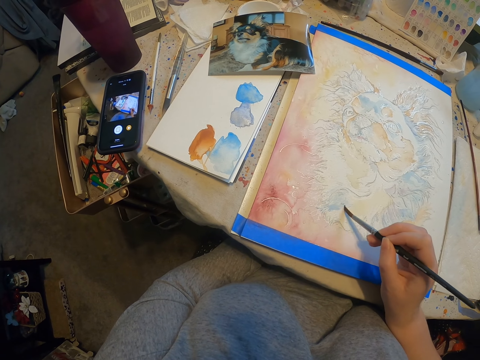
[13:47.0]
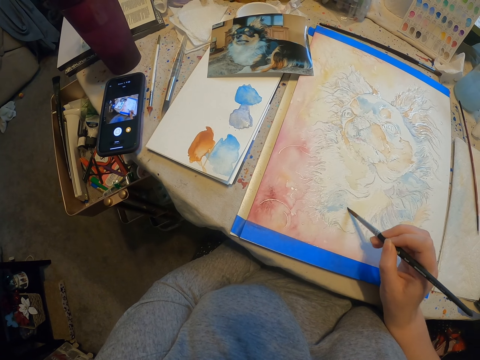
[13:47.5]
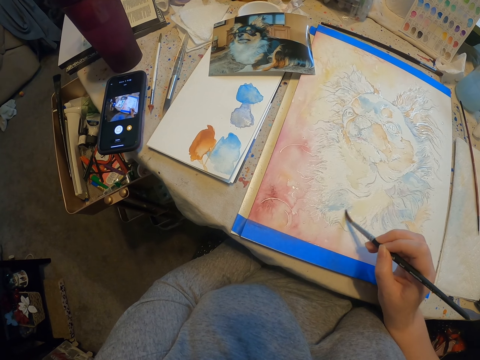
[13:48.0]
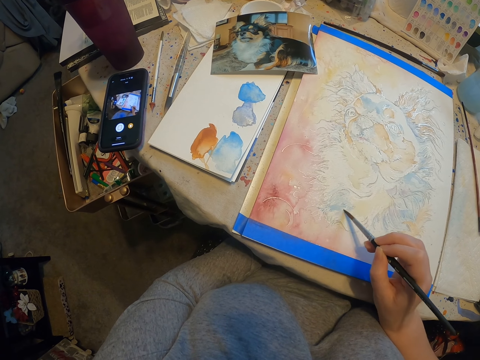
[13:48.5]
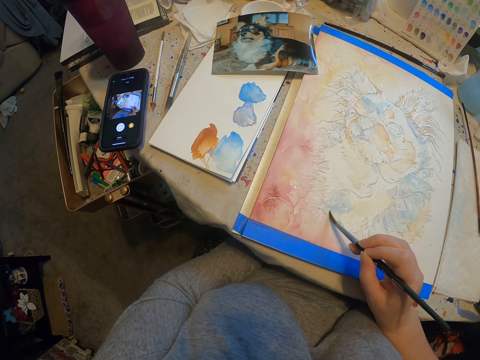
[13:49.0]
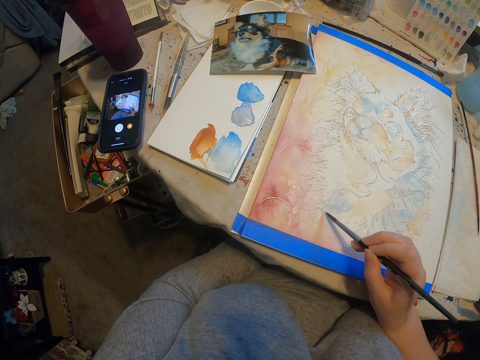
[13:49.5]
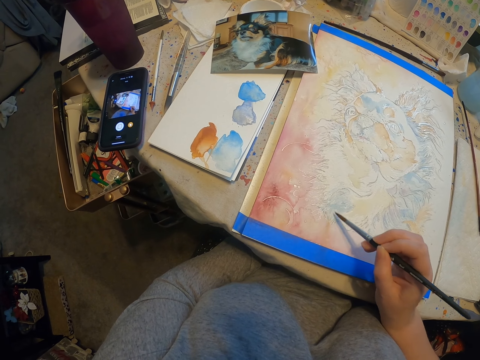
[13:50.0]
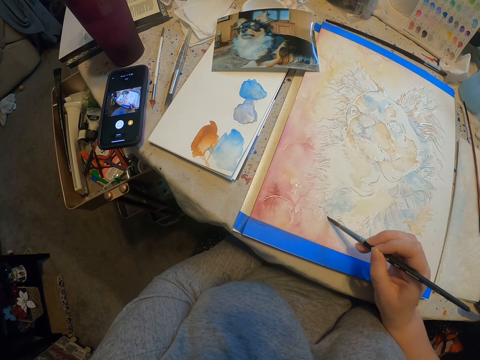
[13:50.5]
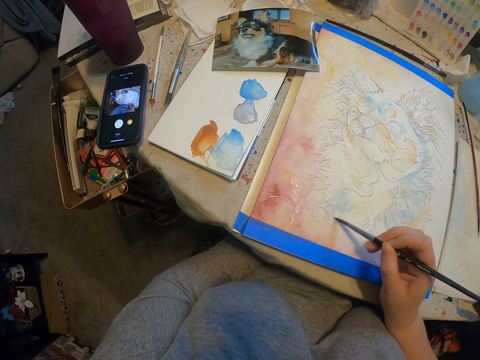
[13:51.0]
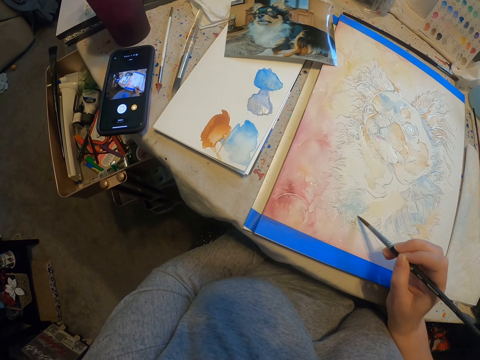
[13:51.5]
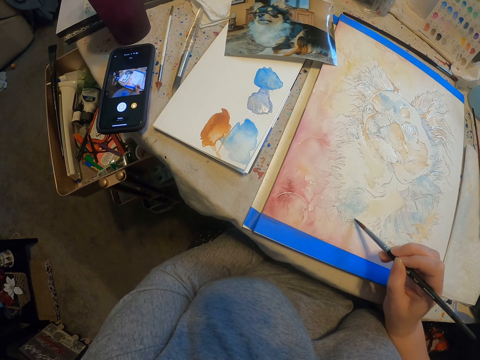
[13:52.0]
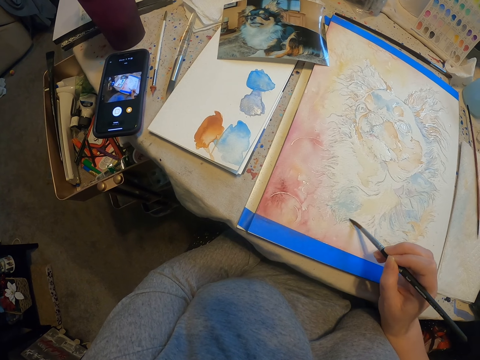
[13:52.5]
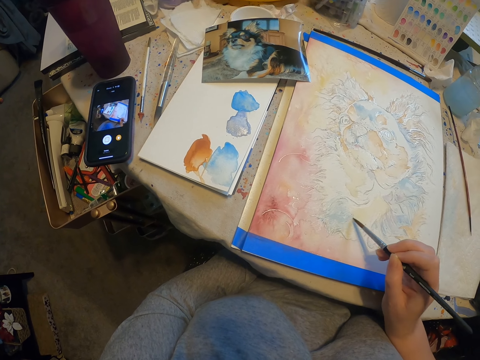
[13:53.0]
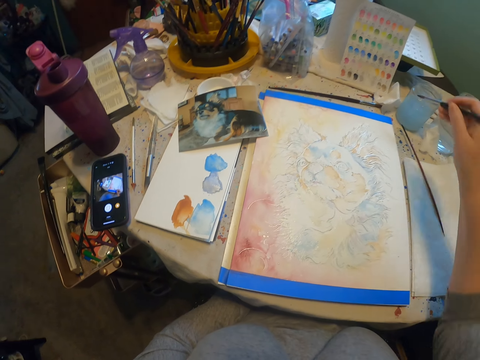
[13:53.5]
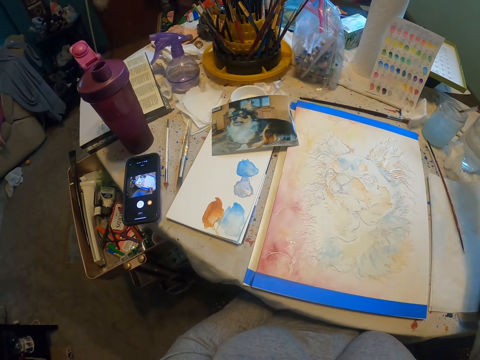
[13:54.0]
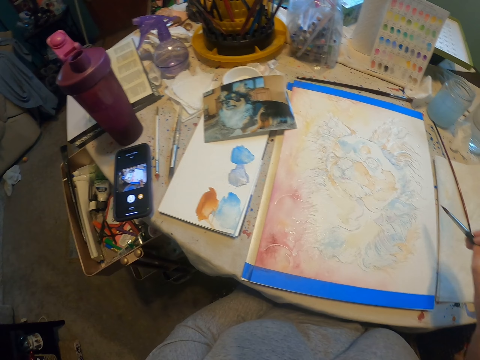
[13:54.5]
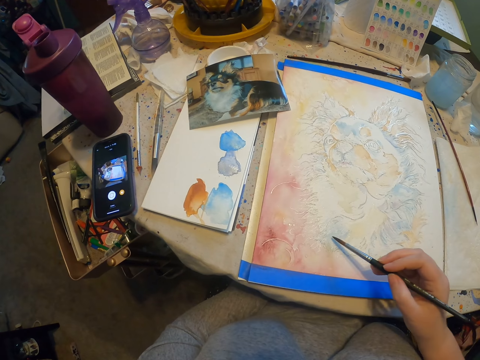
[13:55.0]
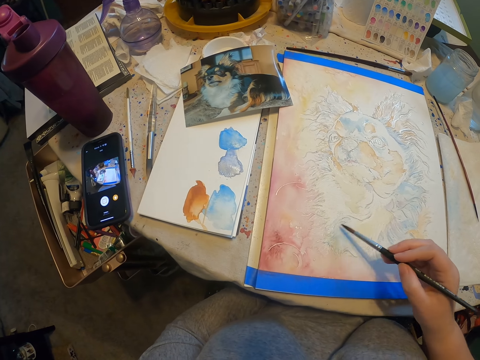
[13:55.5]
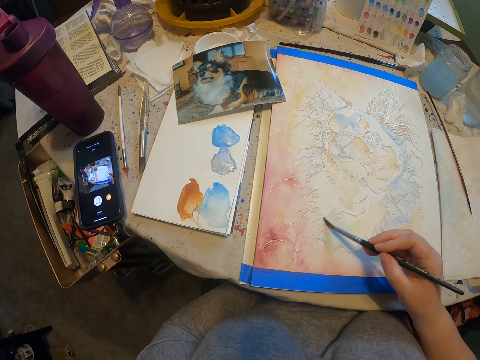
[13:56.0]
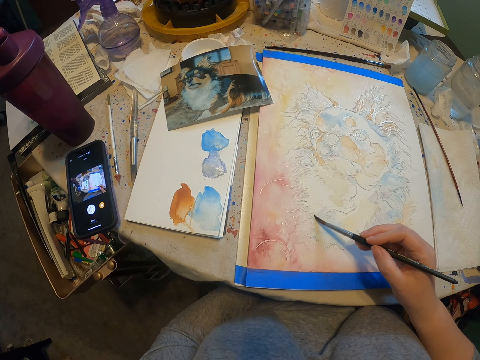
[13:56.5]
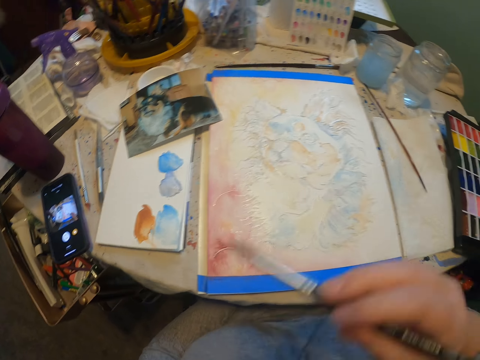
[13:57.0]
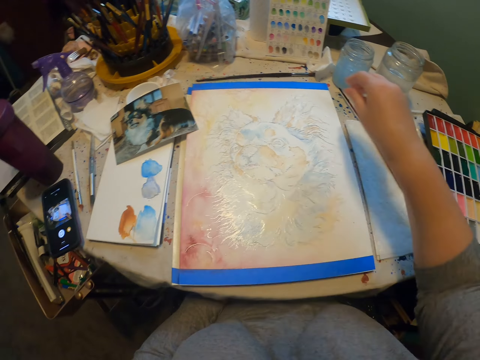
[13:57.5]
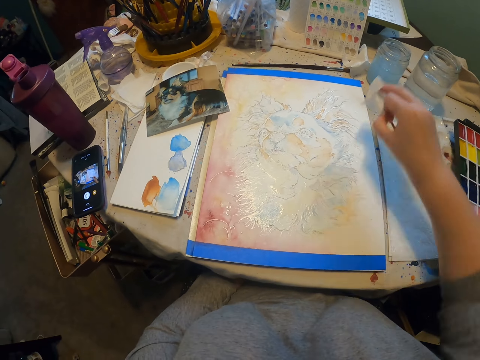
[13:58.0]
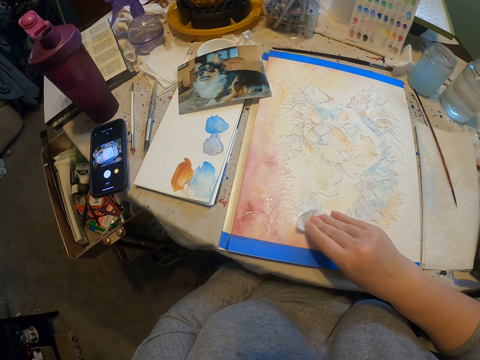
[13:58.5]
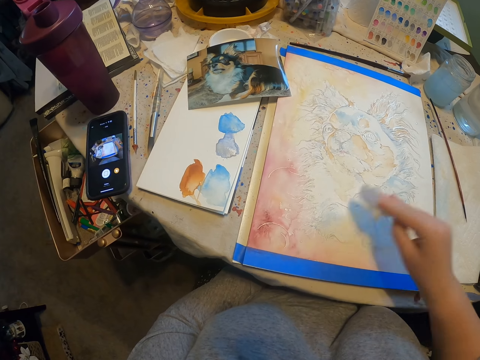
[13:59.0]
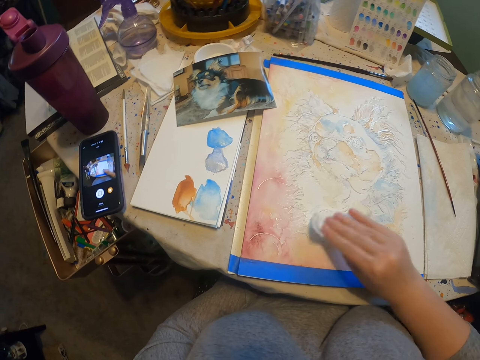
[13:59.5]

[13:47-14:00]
The camera wearer rinses a paint brush. They dip the painting brush in the liquid. They paint the picture using the painting brush. They pick up a cotton.

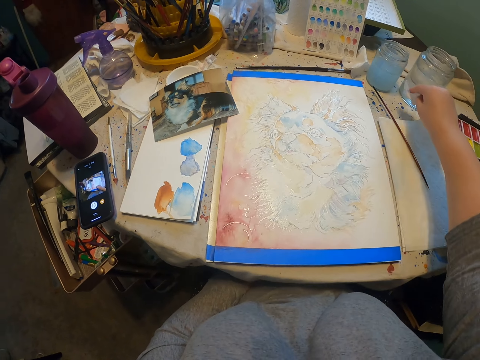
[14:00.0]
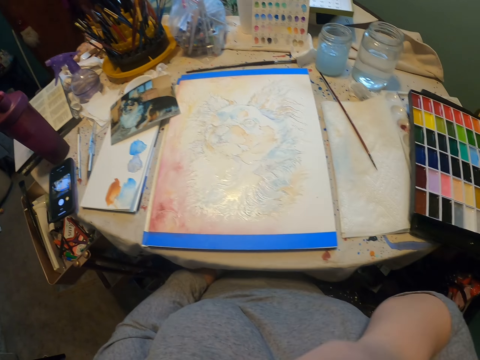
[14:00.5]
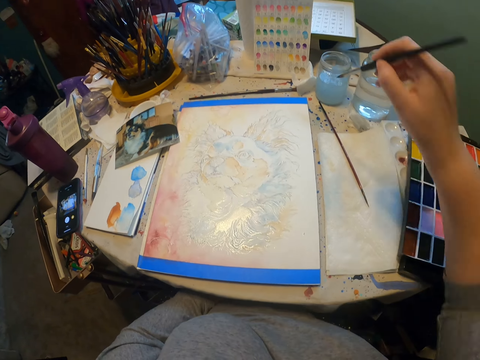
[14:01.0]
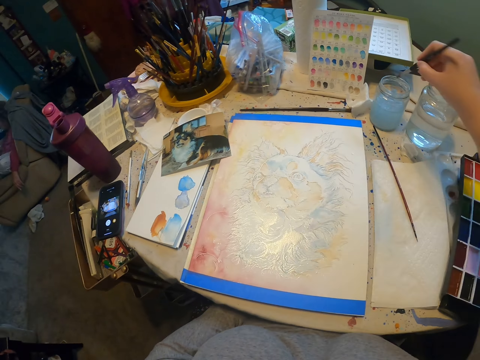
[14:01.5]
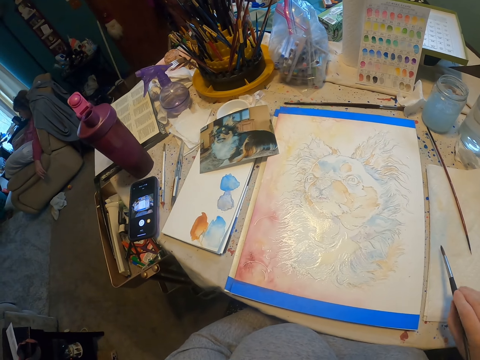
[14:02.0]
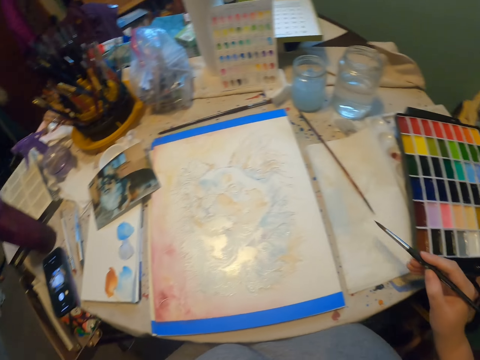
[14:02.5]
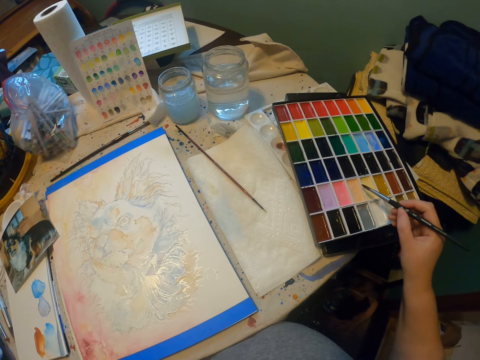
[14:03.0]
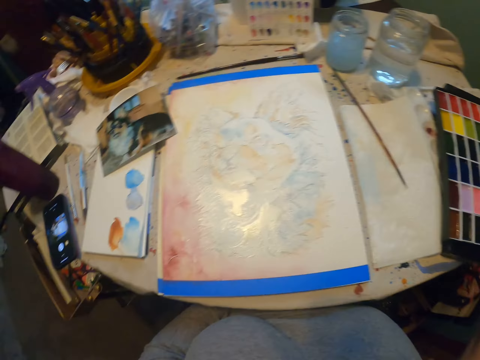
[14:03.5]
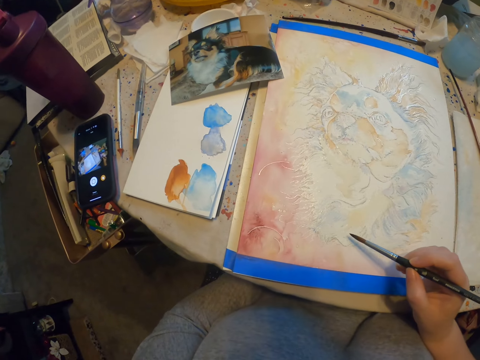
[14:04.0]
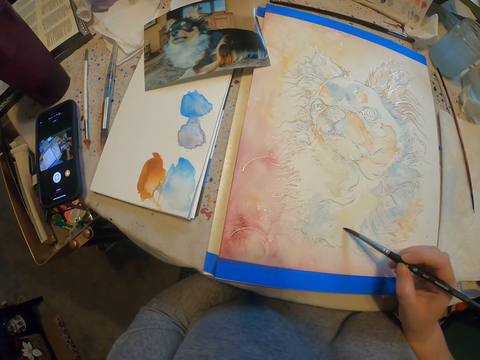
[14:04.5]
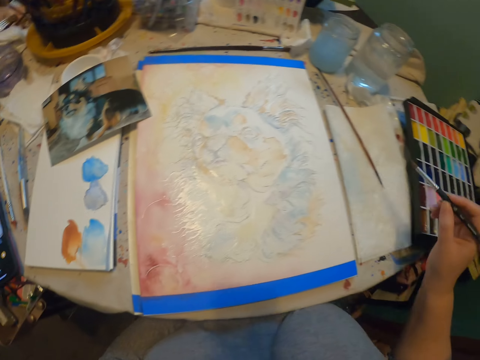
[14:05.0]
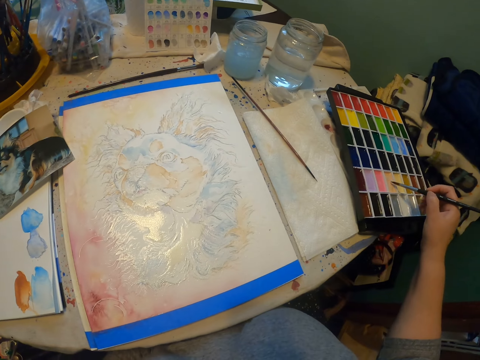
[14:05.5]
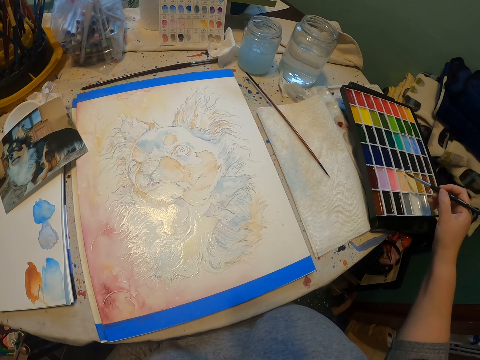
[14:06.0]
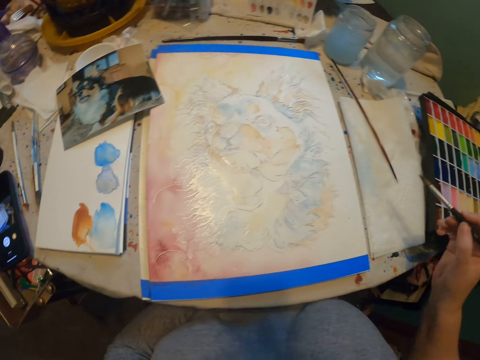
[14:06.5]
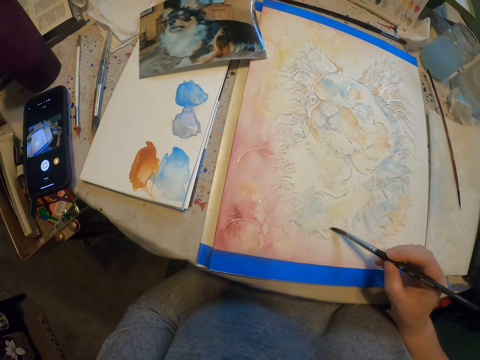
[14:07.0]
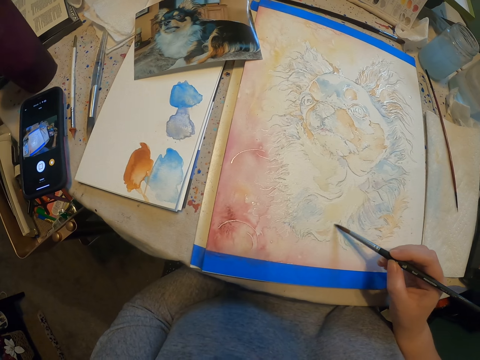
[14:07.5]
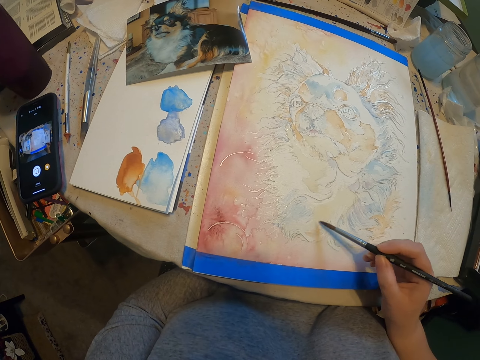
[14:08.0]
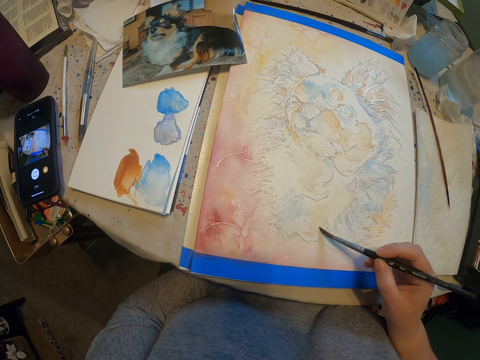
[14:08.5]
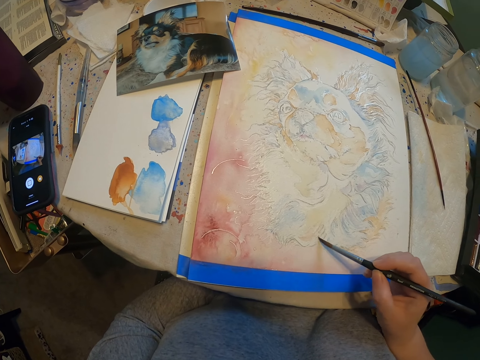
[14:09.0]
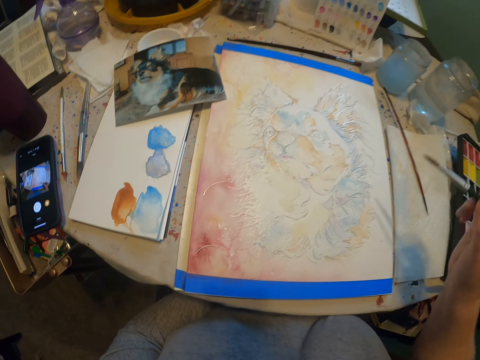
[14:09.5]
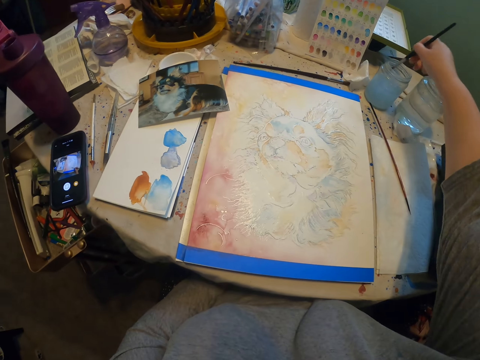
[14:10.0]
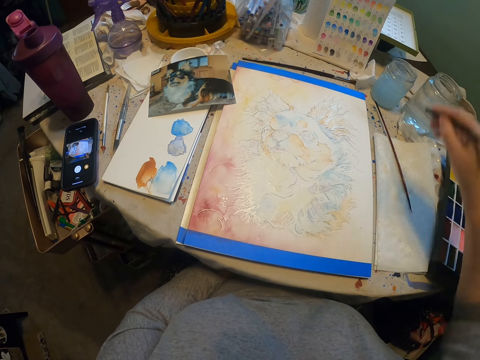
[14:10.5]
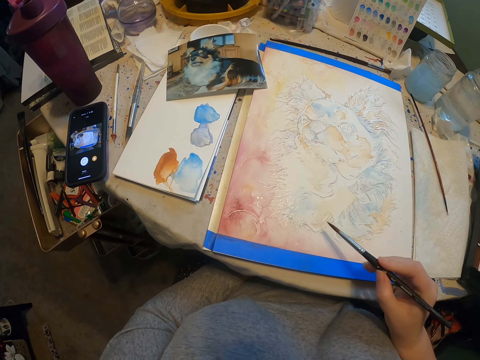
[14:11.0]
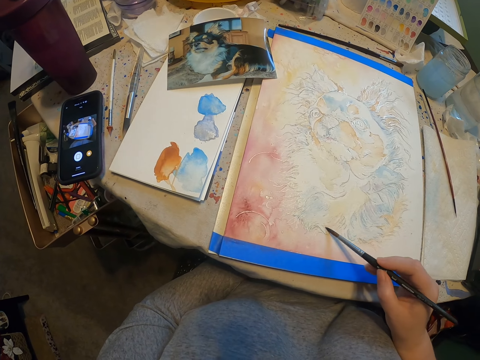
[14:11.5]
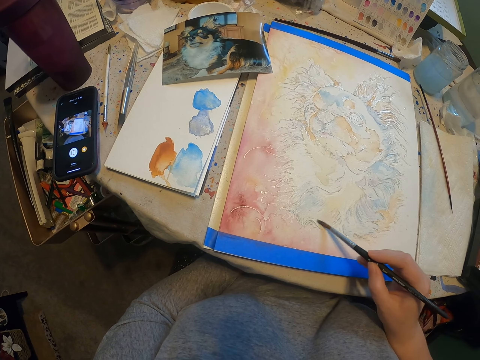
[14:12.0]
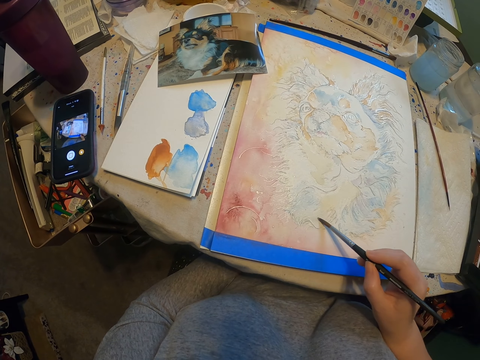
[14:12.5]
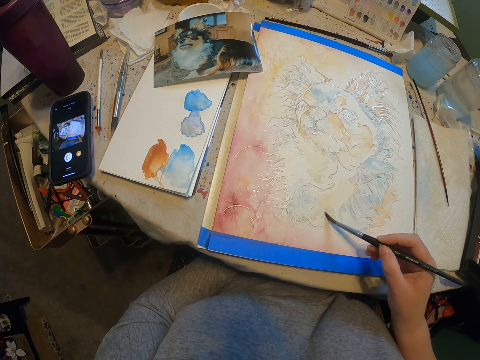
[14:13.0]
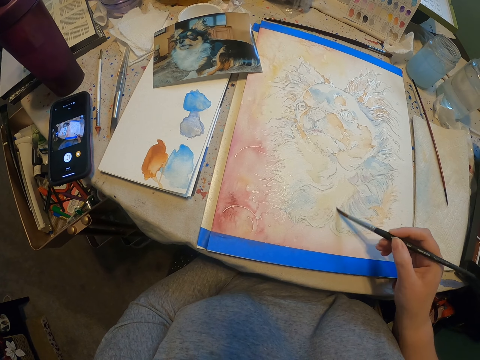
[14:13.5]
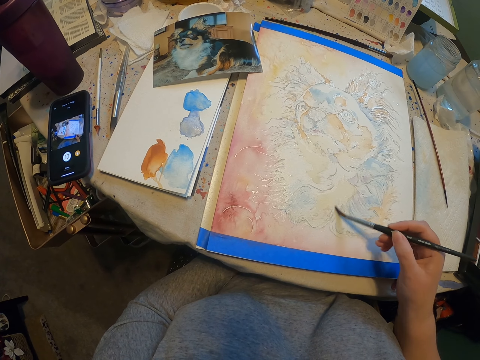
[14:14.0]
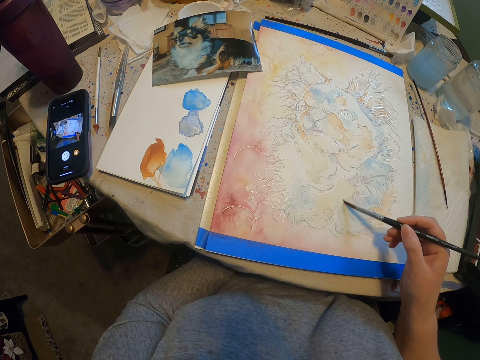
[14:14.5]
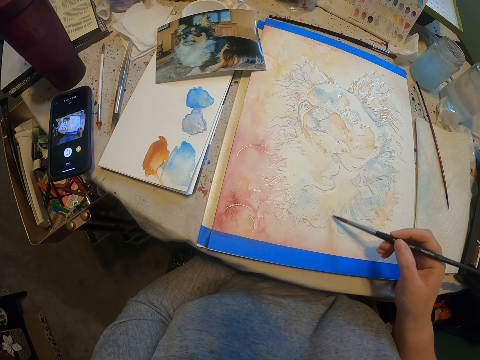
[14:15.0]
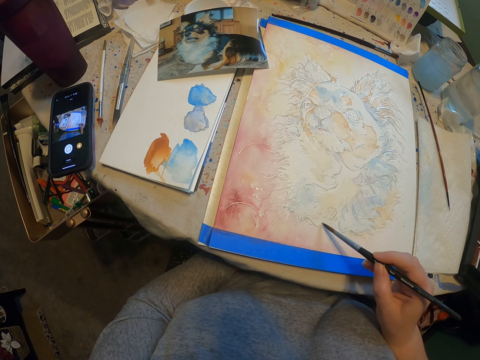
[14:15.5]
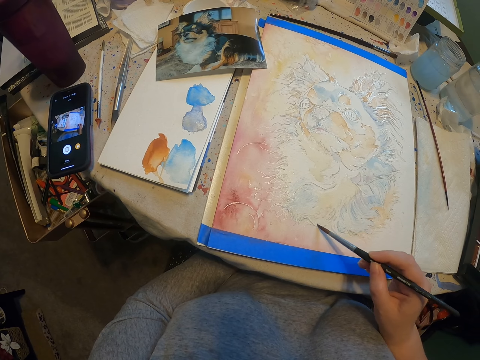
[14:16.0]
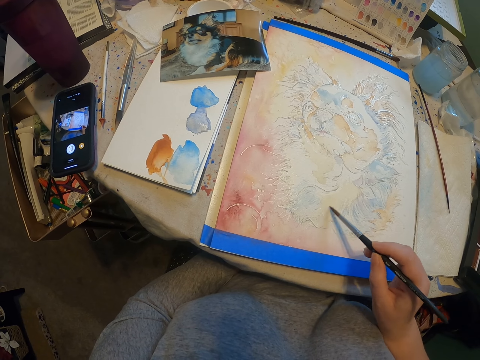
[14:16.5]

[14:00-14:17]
The camera wearer drops a cotton. They rinse a paint brush. They dip the painting brush in the liquid. They rub the painting brush on the paint. They paint the picture using the painting brush. They rub the painting brush on the paint. They paint the picture using the painting brush. They rinse the paint brush. They dip the painting brush in the liquid. They paint the picture using the painting brush.
